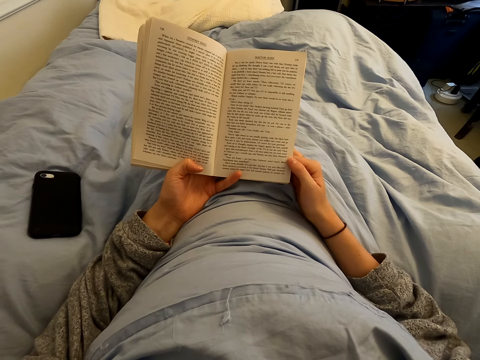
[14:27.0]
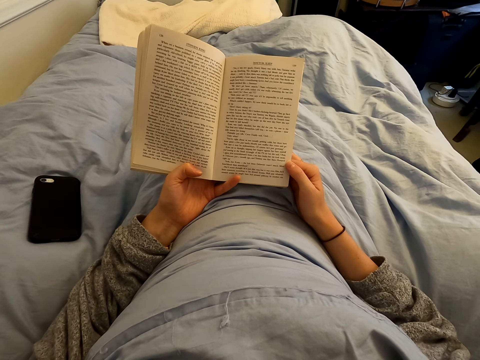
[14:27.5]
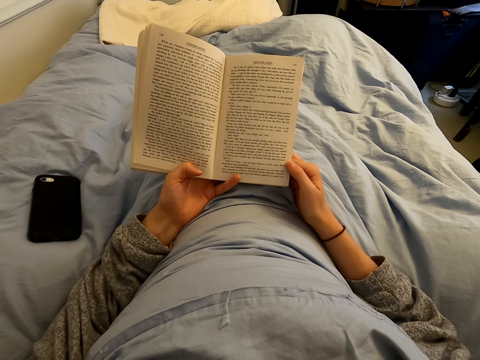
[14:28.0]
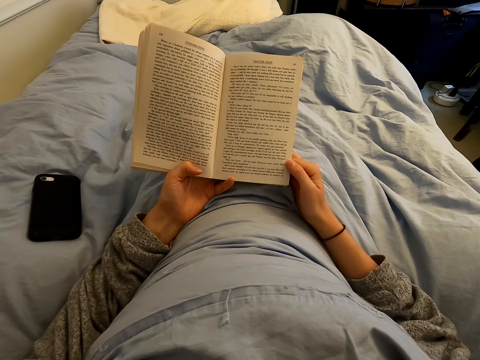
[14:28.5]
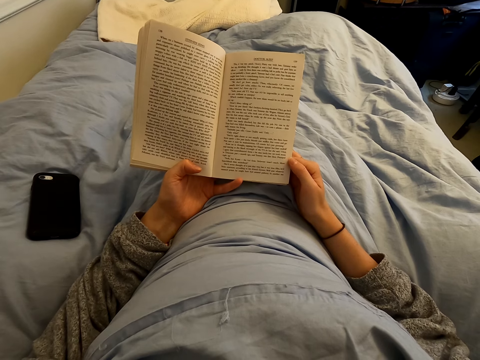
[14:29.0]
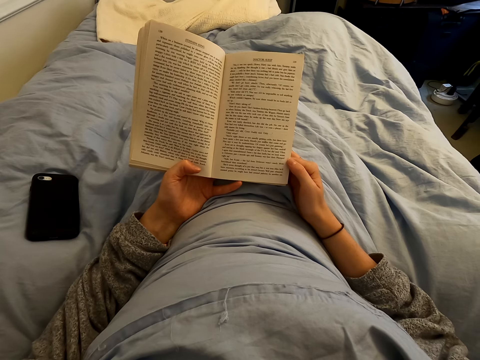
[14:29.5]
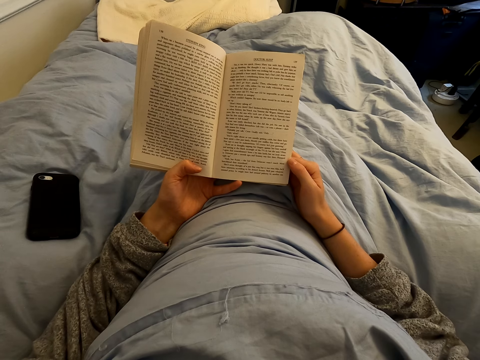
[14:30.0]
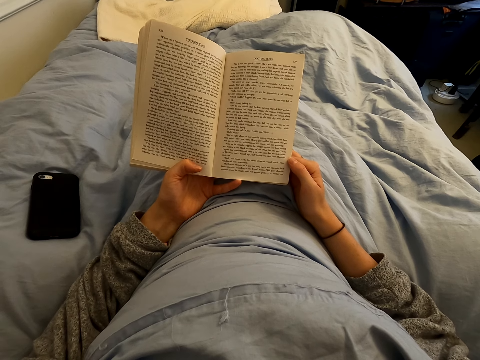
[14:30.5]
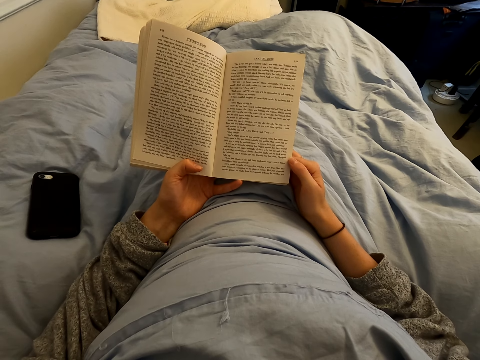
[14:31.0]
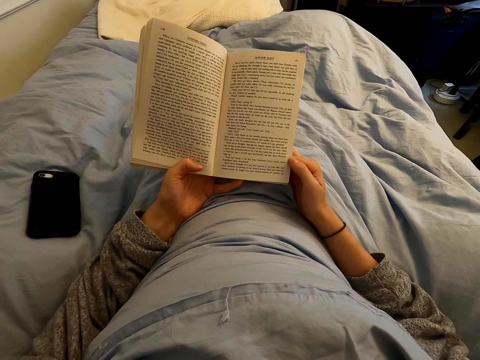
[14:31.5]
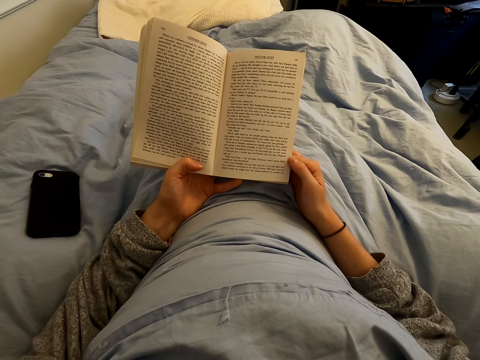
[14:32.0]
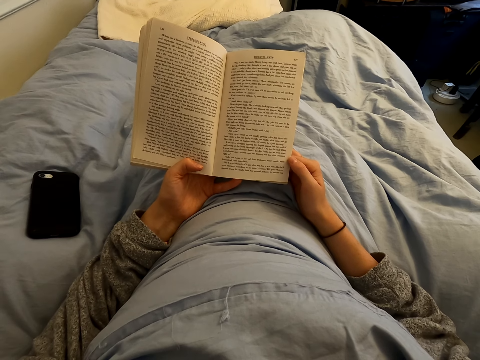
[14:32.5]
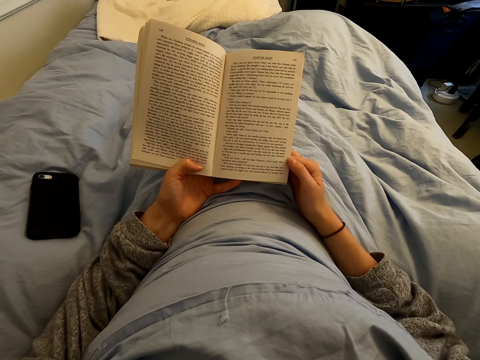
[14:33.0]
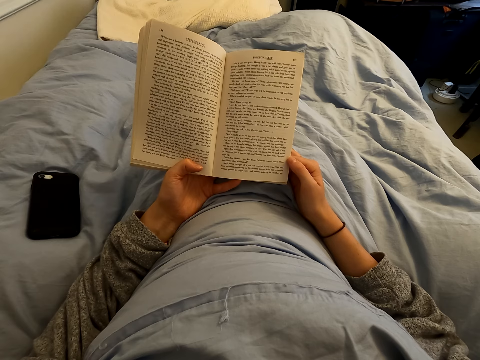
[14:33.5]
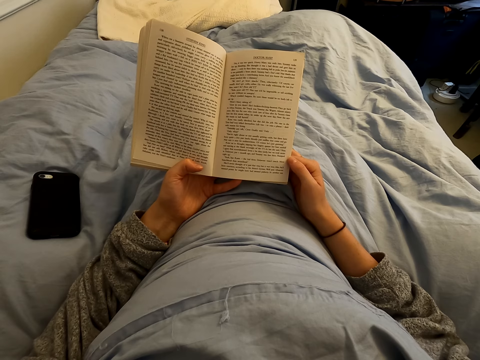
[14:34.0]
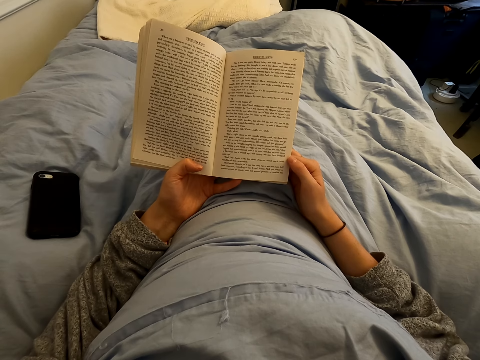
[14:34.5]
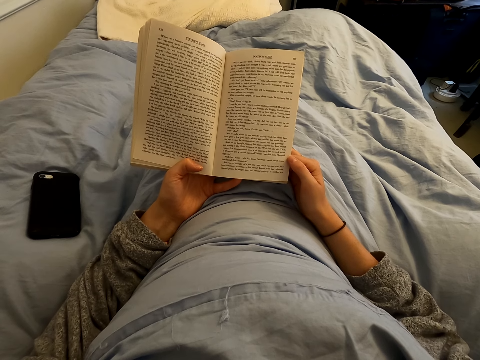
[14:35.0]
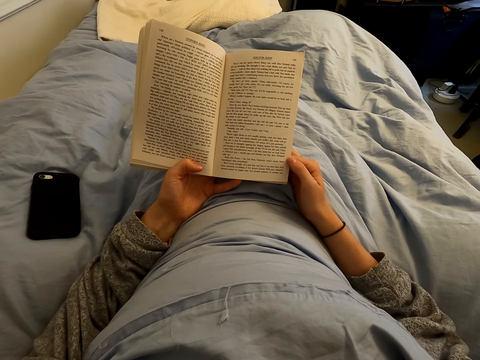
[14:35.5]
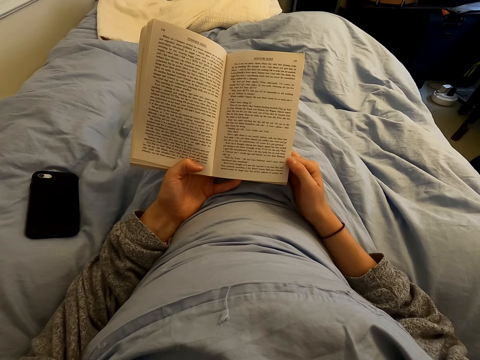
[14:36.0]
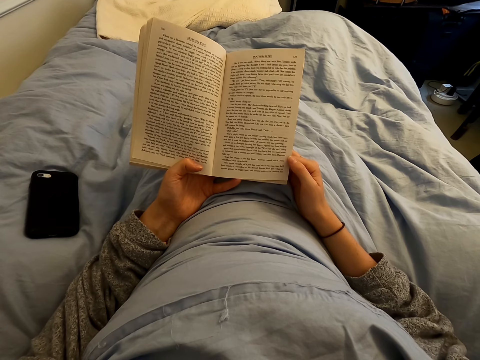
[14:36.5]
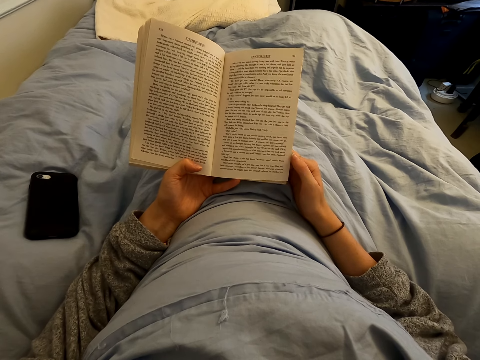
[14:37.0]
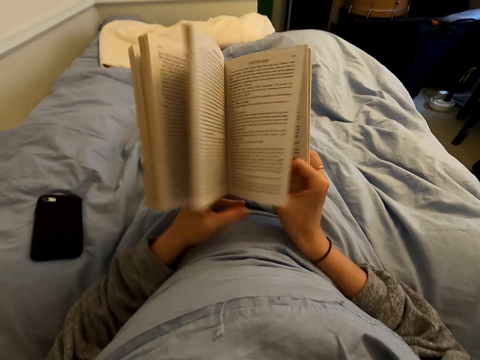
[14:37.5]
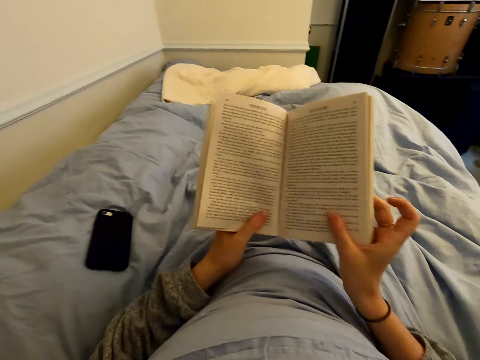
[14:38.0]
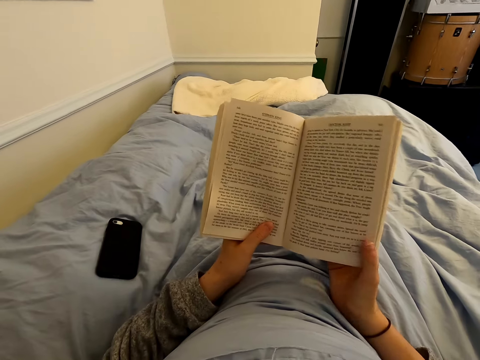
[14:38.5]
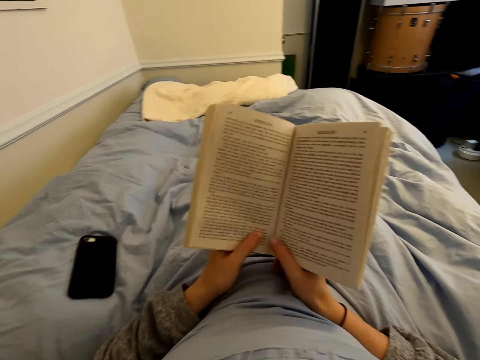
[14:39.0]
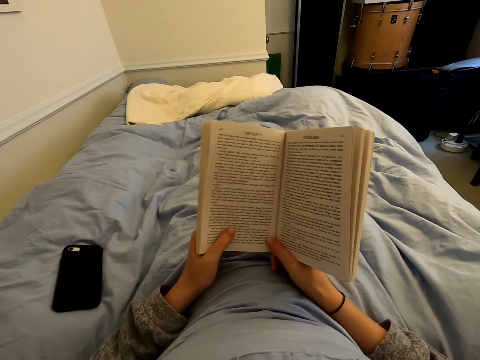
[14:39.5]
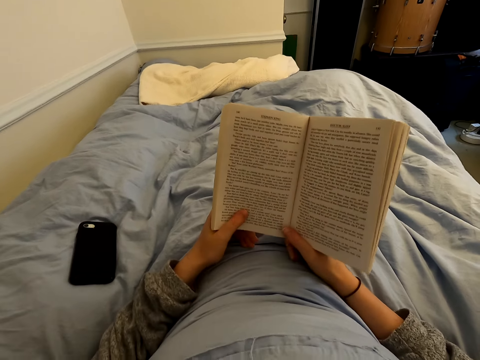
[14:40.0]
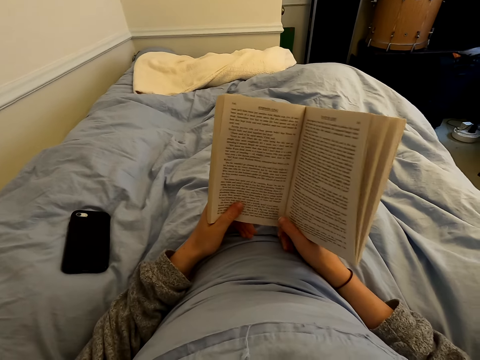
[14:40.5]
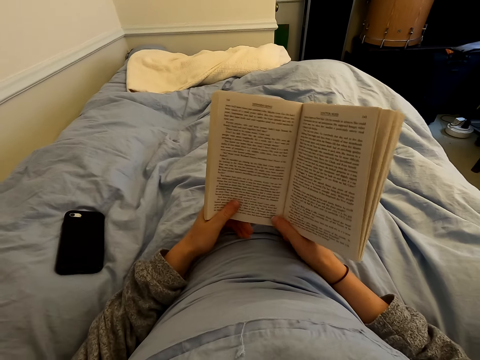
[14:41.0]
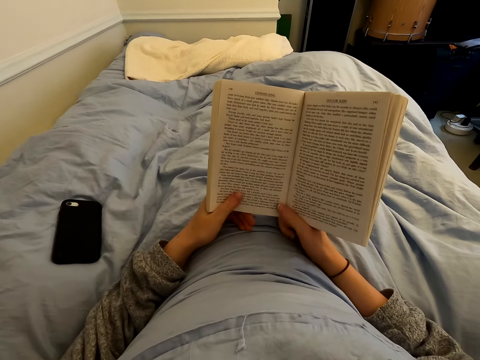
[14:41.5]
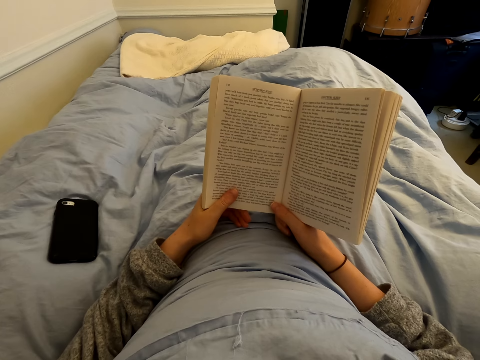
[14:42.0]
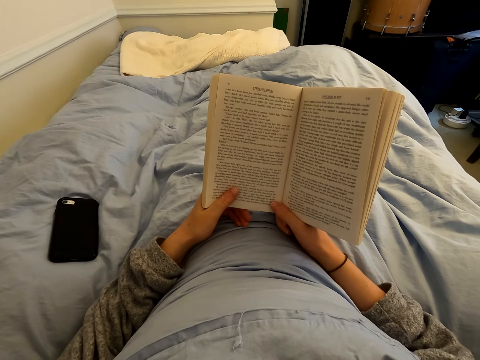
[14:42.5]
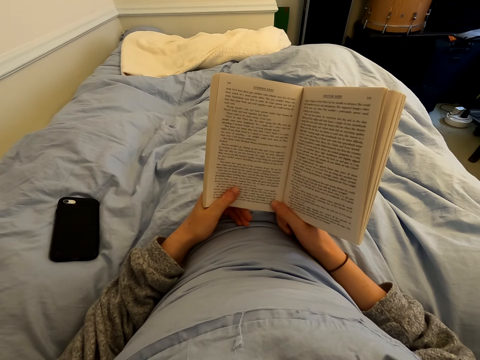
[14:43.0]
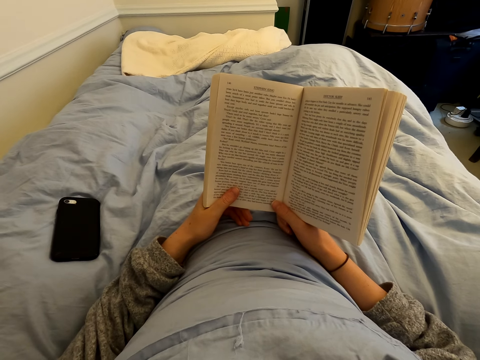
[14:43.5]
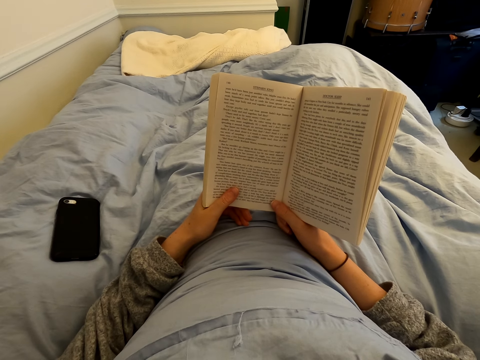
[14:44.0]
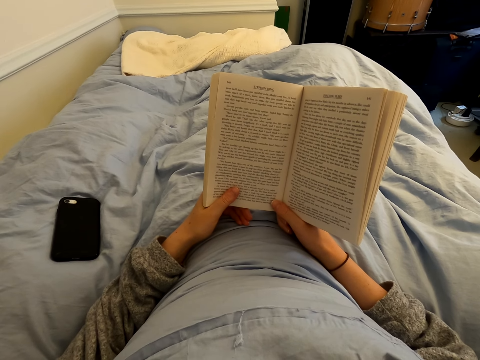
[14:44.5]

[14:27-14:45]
The camera wearer opens another page. They read the book.

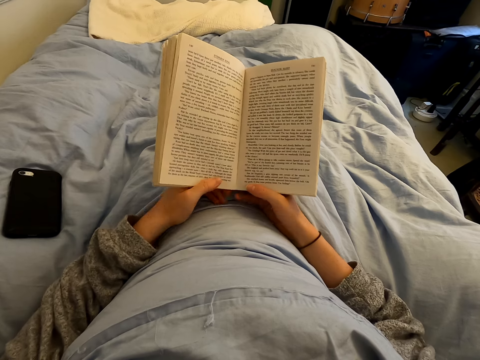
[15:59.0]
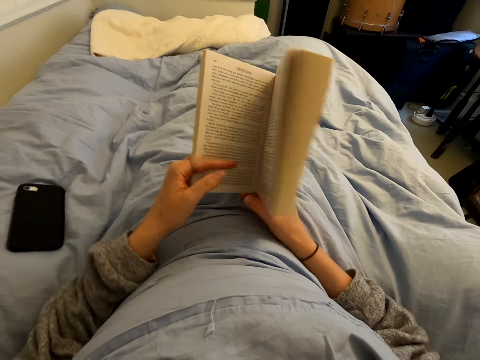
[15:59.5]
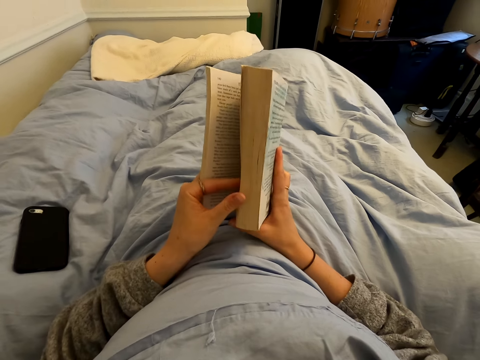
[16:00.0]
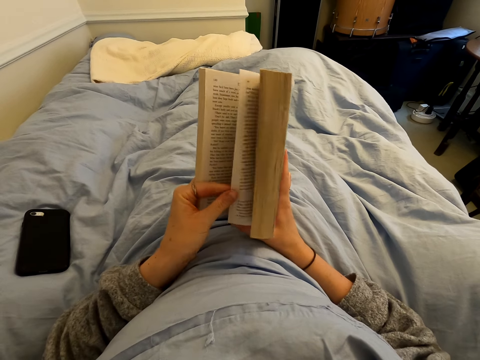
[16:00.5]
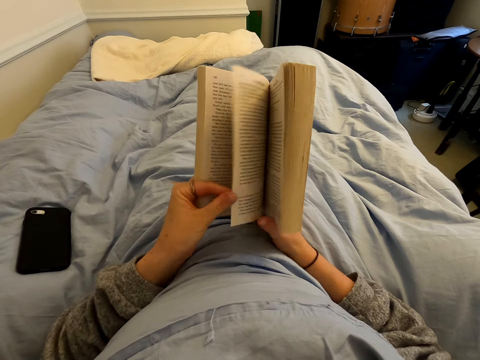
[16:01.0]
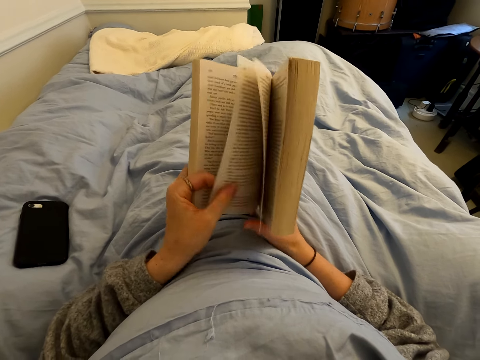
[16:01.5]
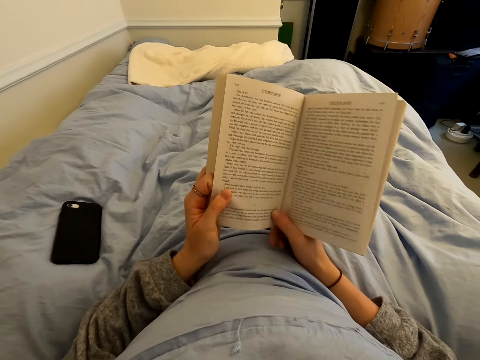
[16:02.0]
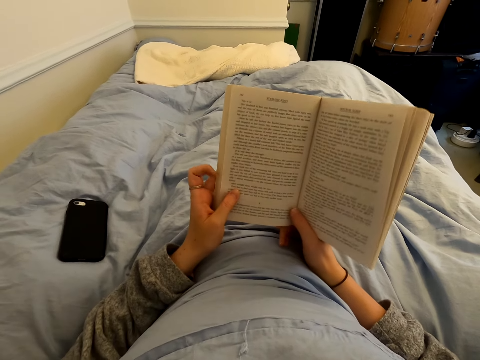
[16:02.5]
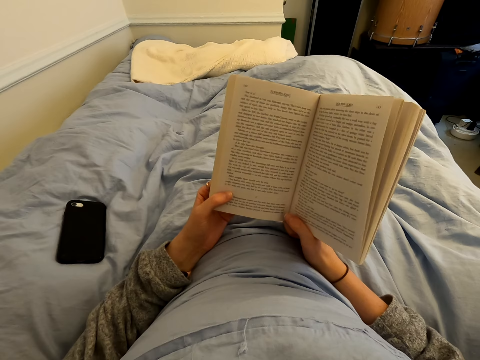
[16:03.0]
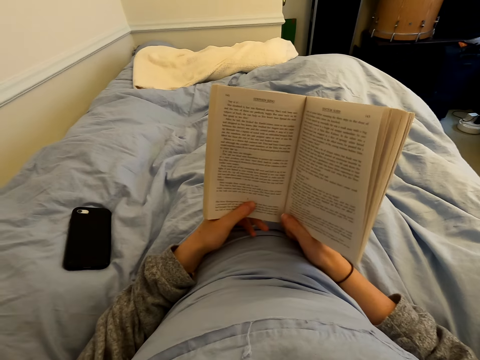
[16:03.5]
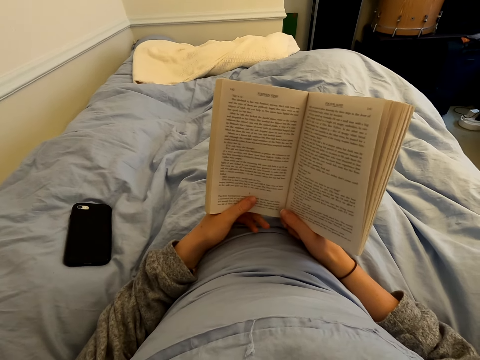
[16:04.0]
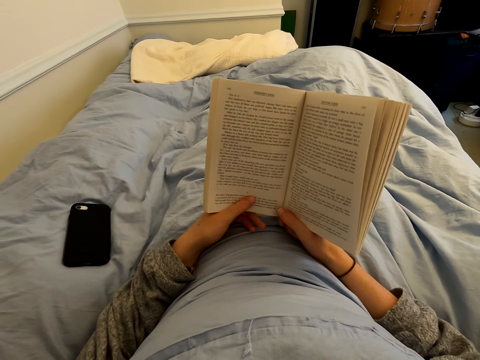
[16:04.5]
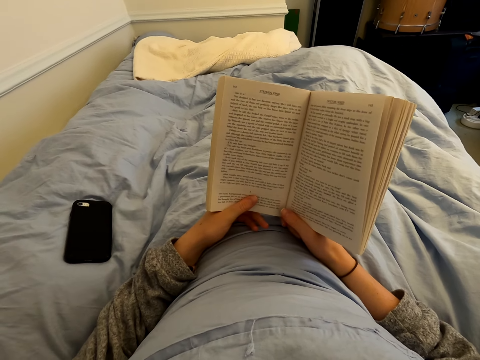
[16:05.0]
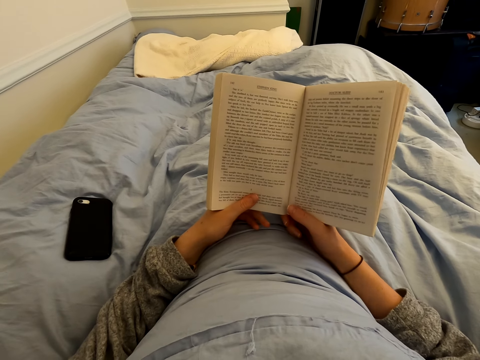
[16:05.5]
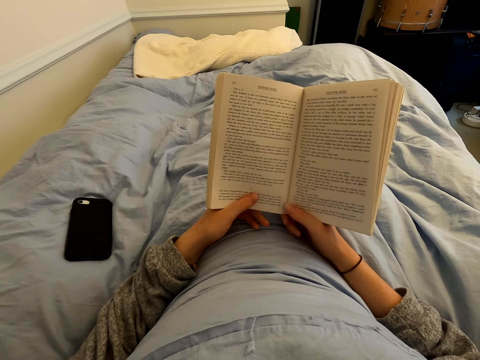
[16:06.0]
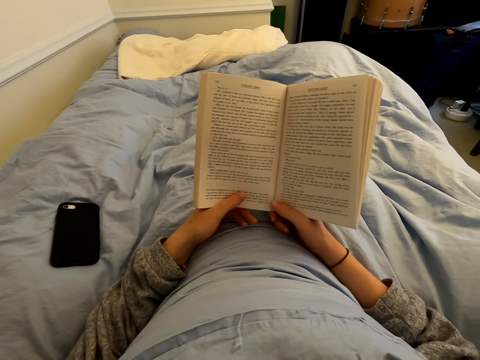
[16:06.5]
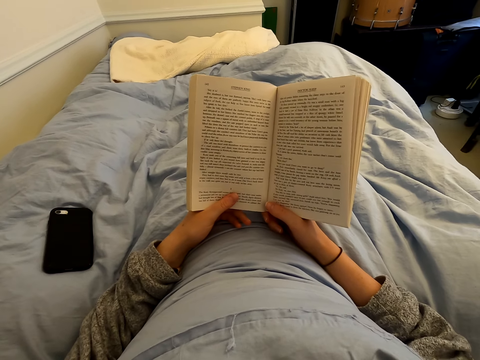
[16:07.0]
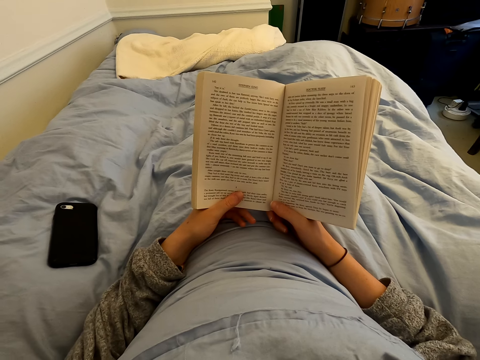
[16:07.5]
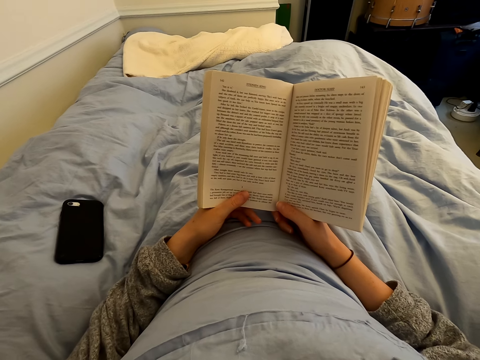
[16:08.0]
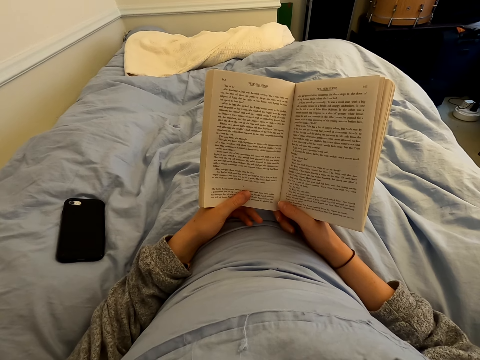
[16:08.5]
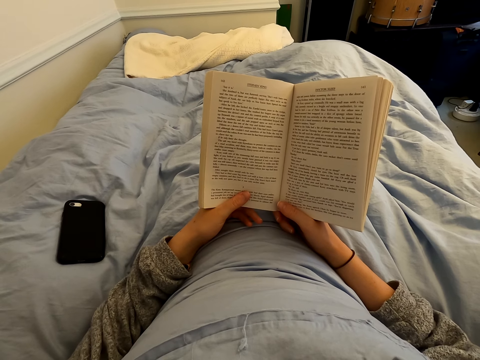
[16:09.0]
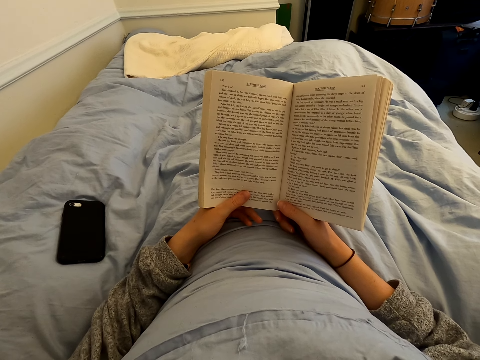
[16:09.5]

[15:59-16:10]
The camera wearer opens another page. They read the book.
